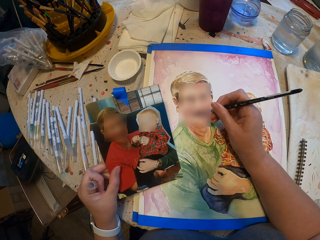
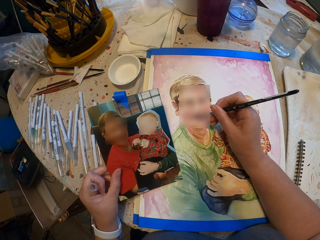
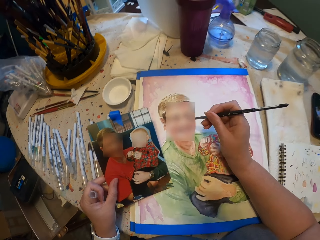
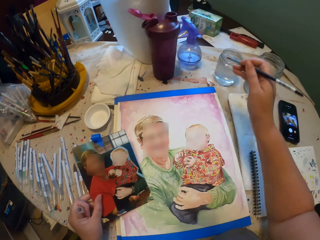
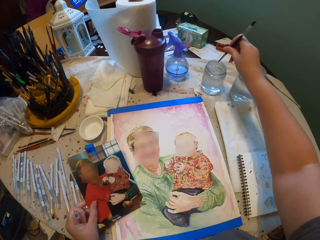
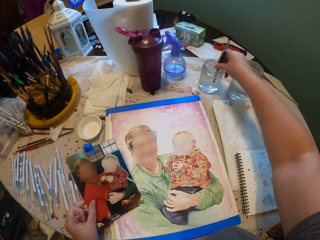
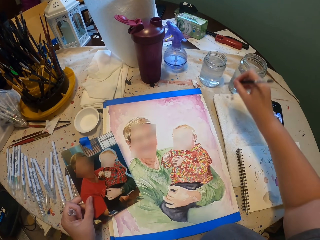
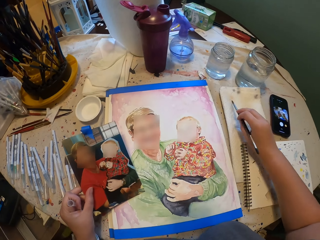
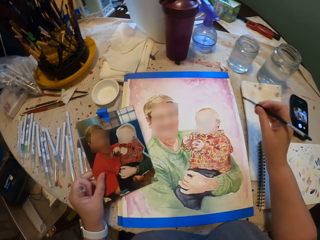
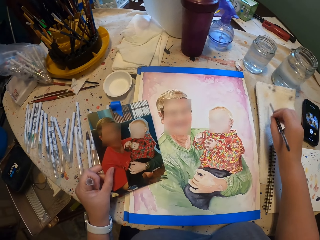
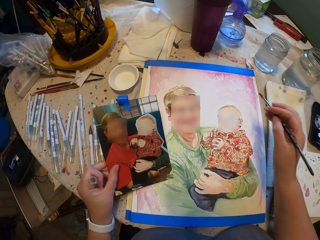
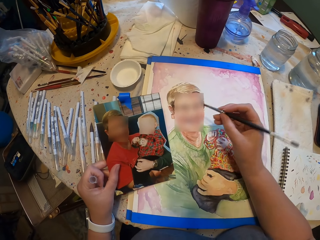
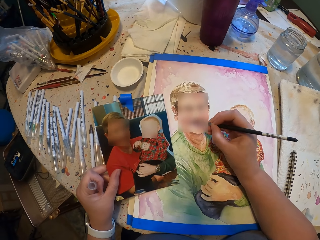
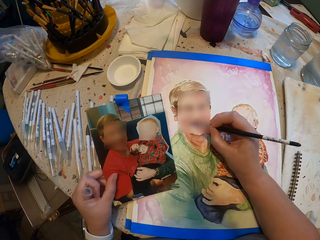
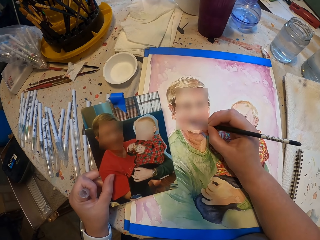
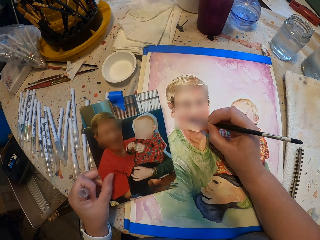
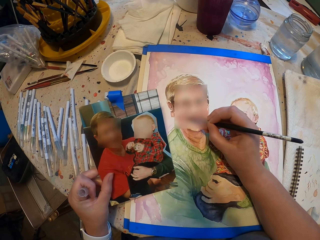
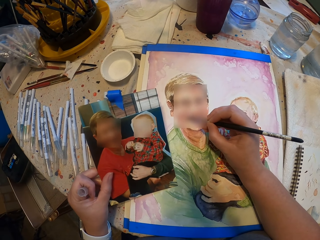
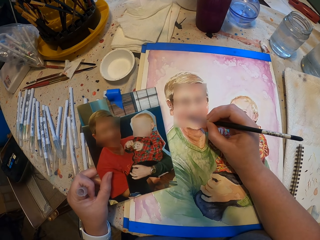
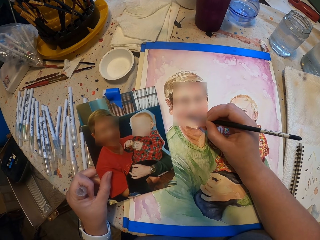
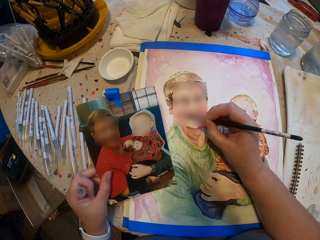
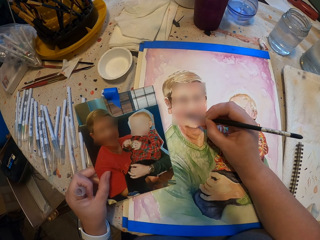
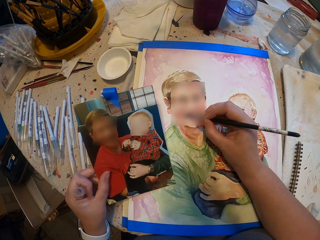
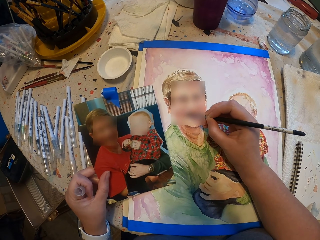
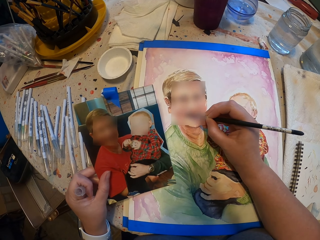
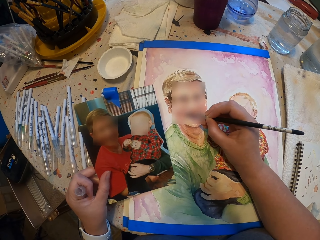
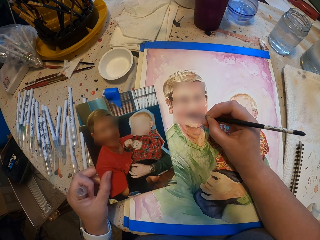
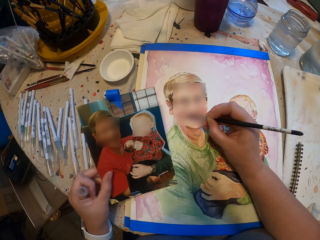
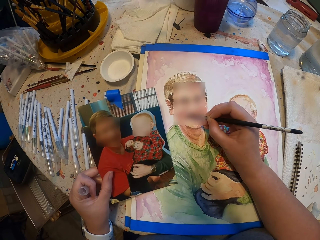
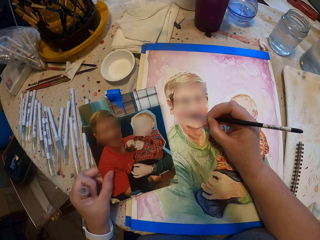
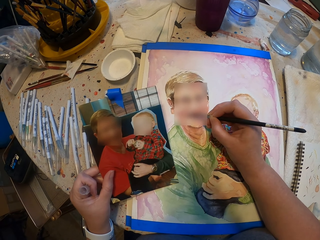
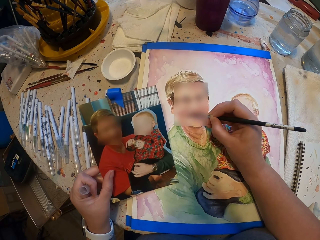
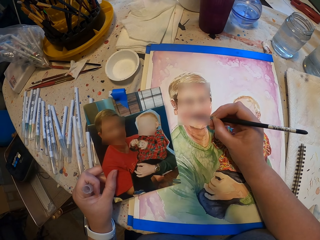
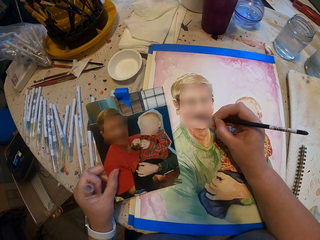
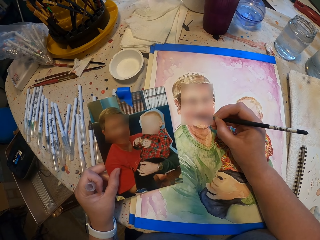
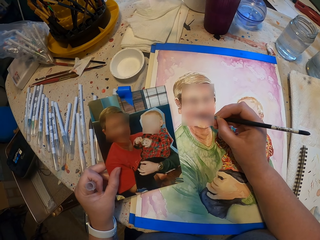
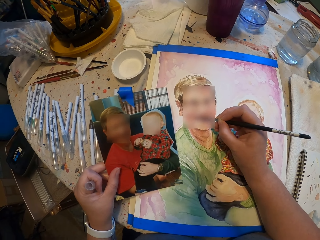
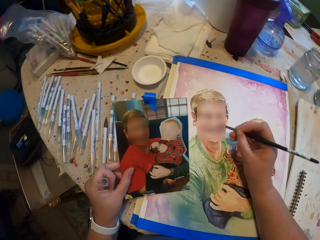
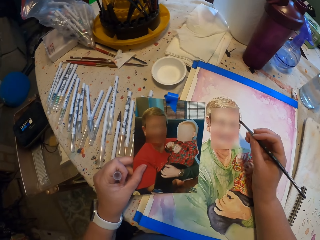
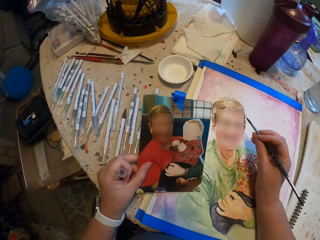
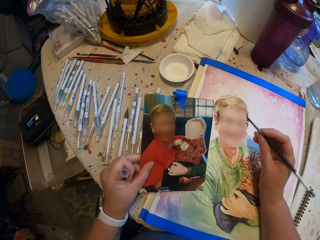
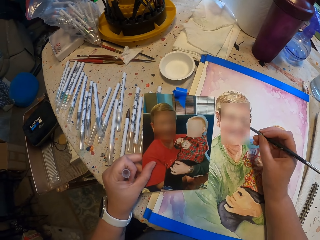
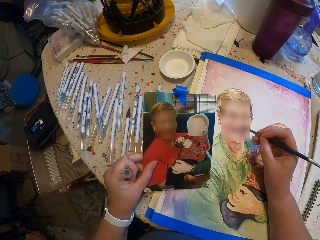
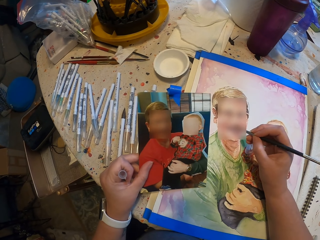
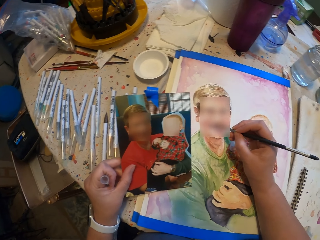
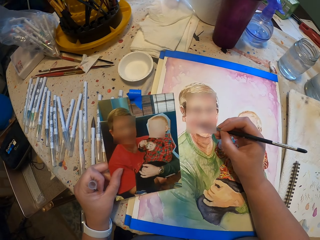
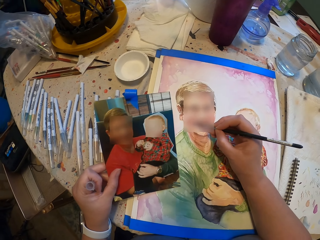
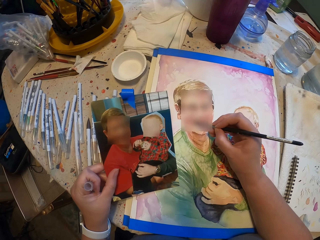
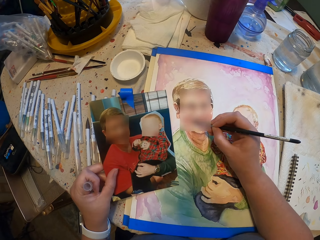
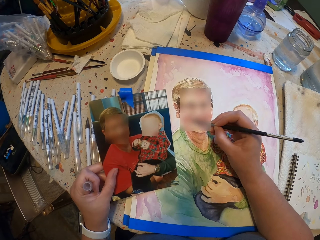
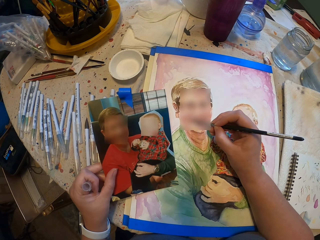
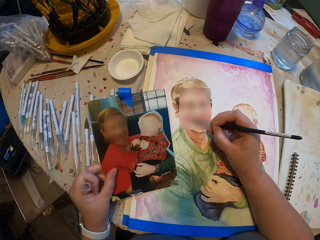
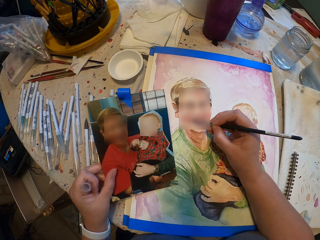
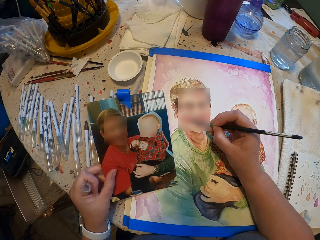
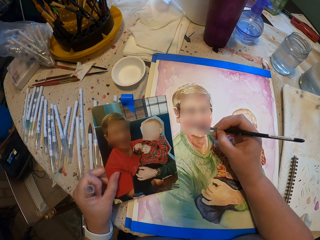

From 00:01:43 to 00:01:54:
The camera wearer dips the paint brush or painting pen in the water. They wipe the paint brush on the paper. They move the painting pen on the book. They paint the picture on the book with the paint brush. They move the painting pen. They paint the picture on the book.

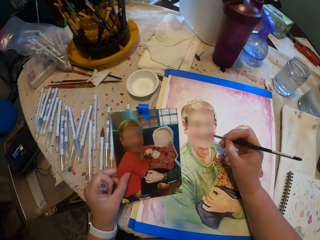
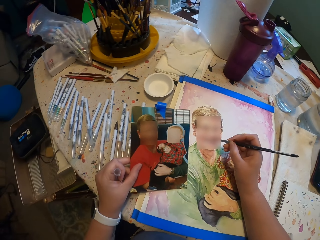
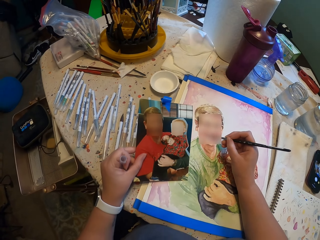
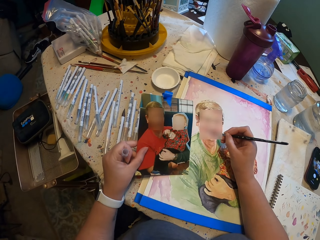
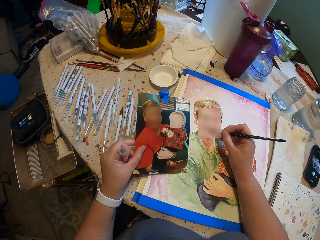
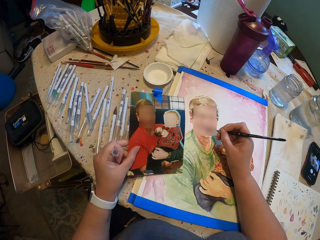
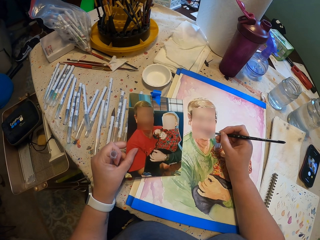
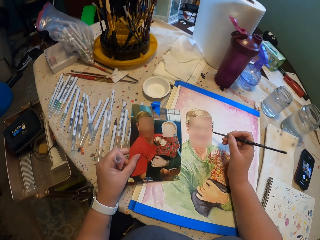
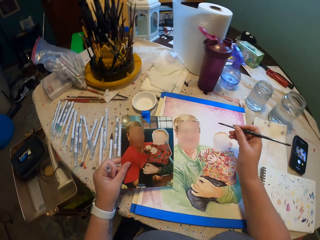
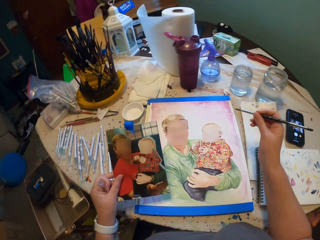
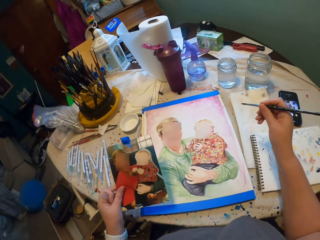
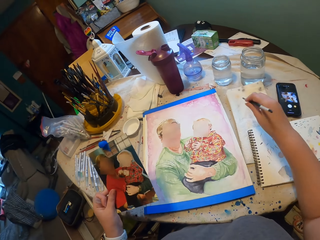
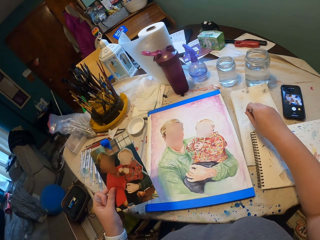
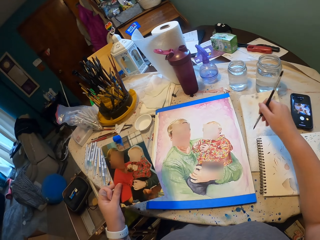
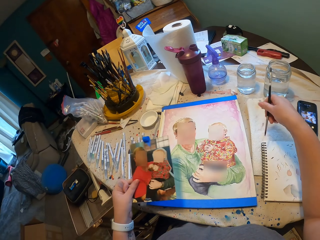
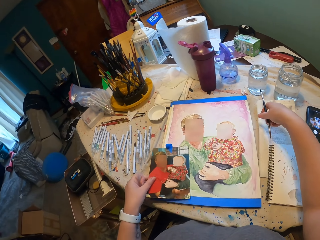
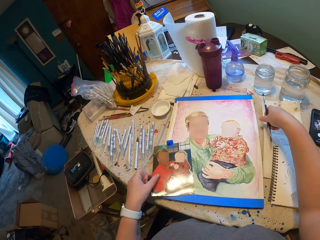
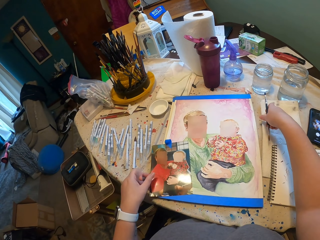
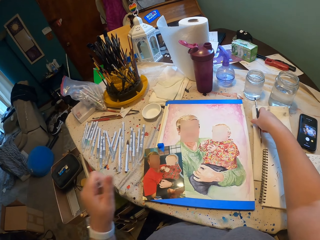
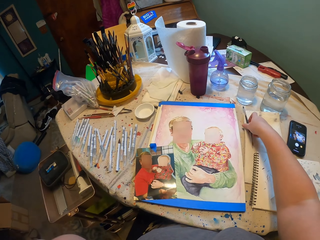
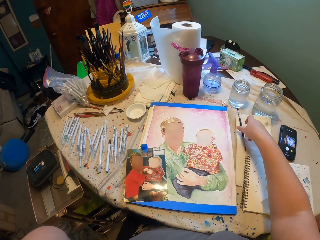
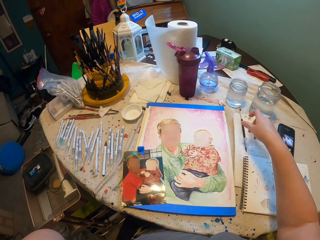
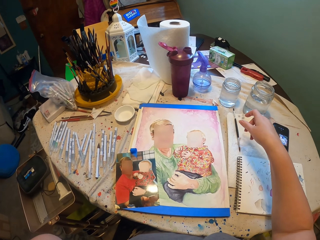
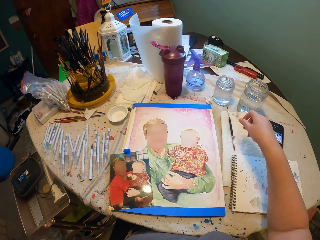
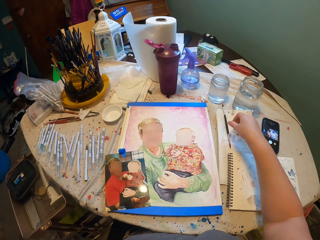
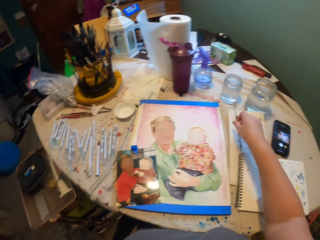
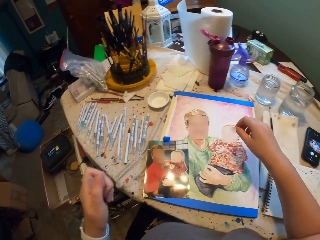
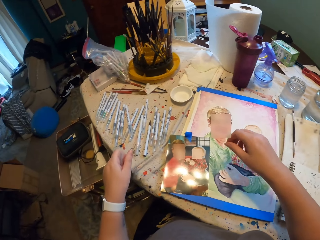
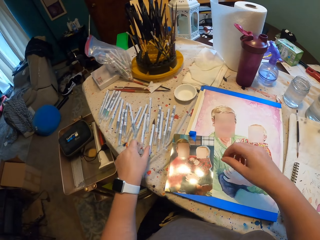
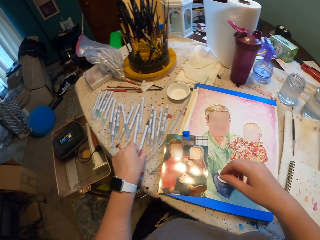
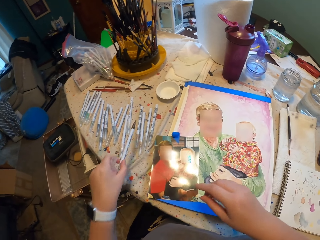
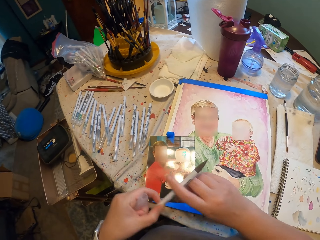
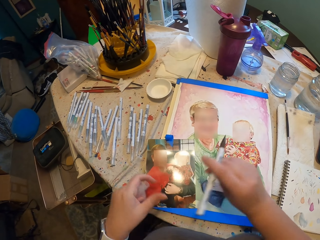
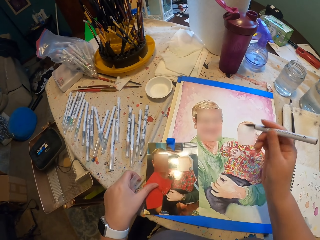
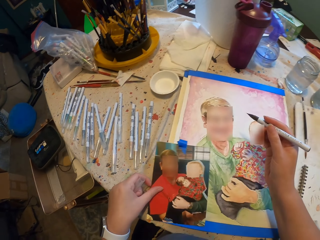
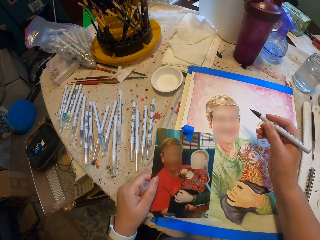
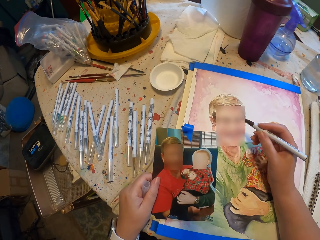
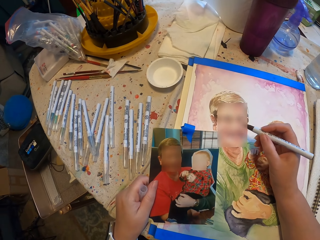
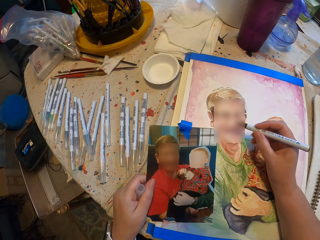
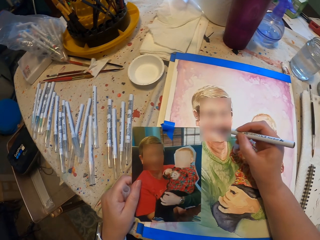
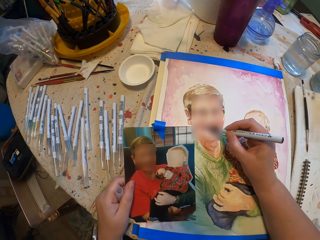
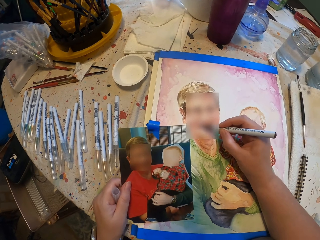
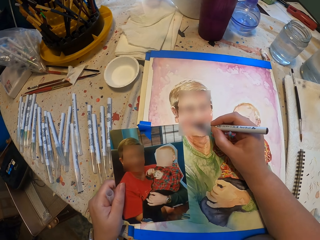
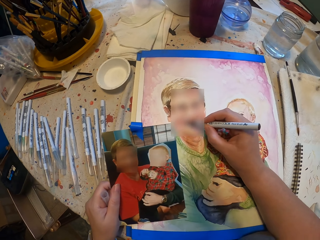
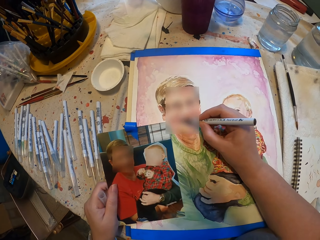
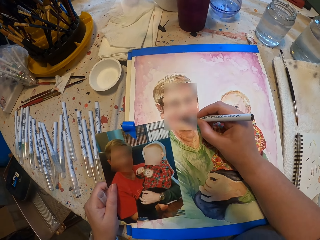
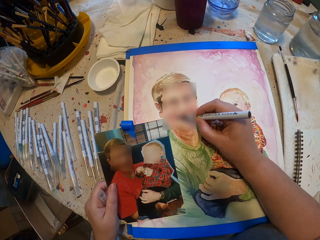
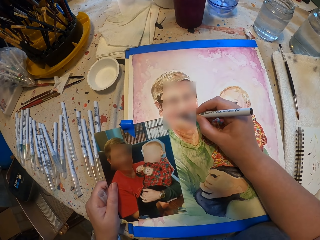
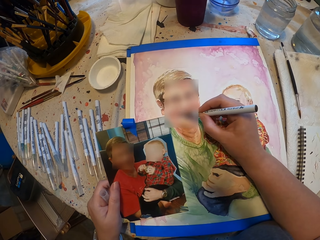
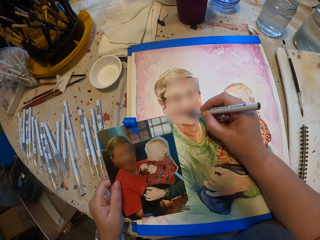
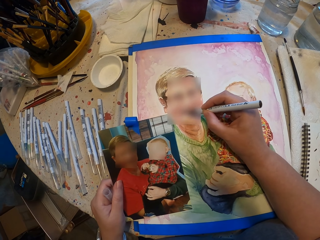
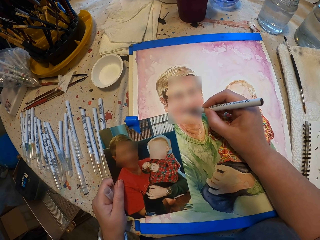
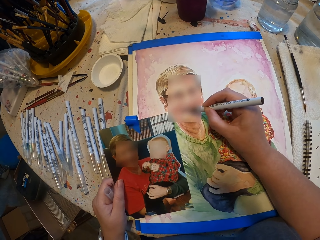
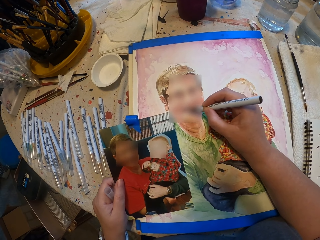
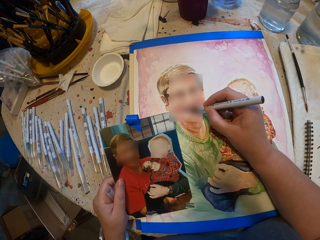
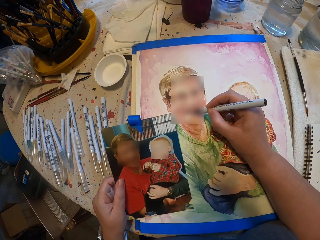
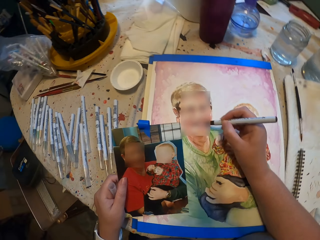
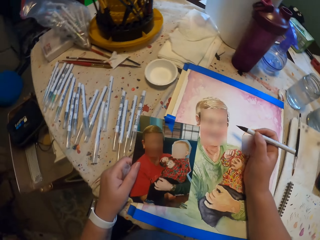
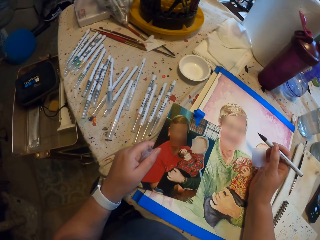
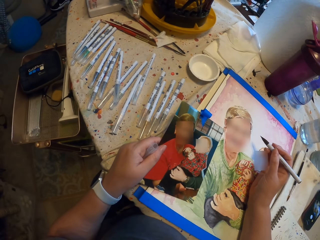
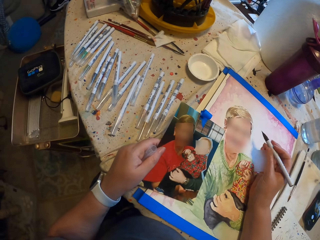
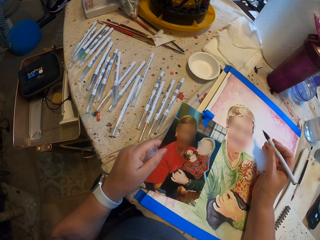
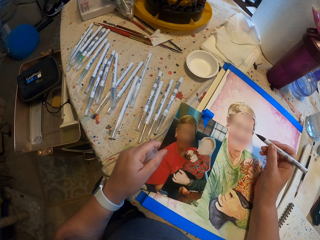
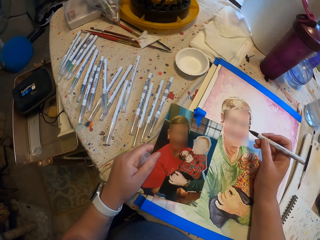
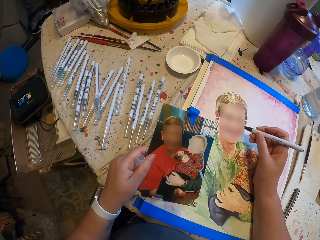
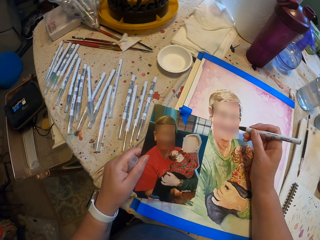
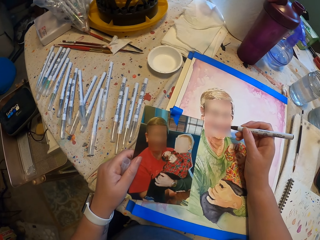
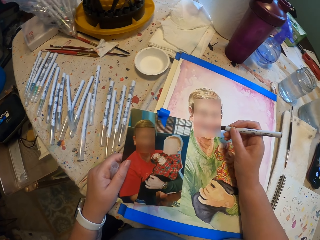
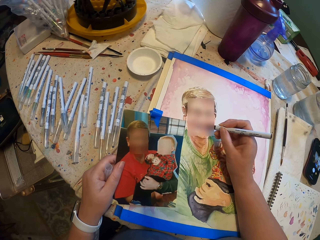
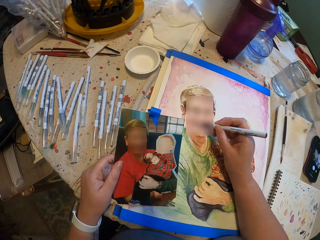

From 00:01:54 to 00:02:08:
The camera wearer moves the painting pen. He paints the picture on the book. He moves the painting pen on the book. He wipes the paint brush on the paper. He puts the picture on the book. He puts the paint brush on the table. He moves the hand to the face. He takes the drawing pen. He transfers the pen to his right hand. He holds the picture in his hand and takes the picture. He draws the picture on the book with the pen. He moves the drawing pen. He draws the picture on the book.
